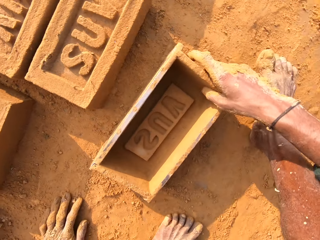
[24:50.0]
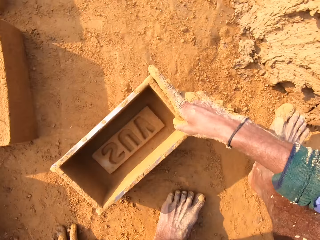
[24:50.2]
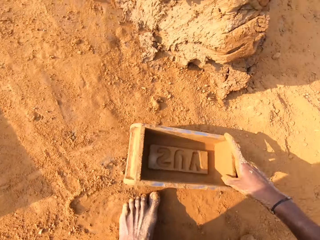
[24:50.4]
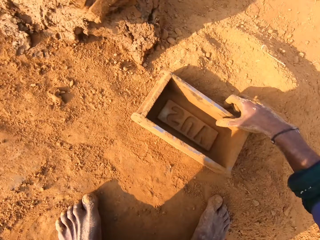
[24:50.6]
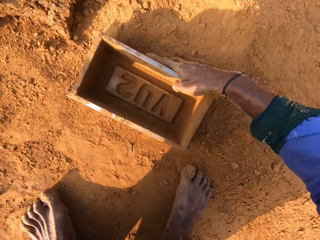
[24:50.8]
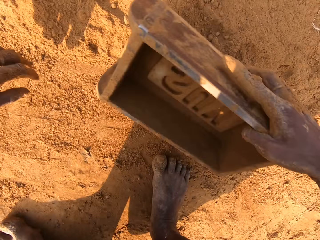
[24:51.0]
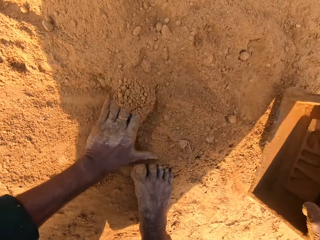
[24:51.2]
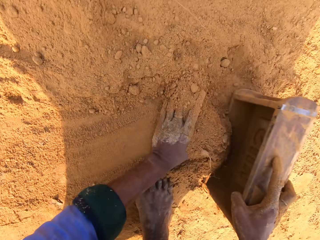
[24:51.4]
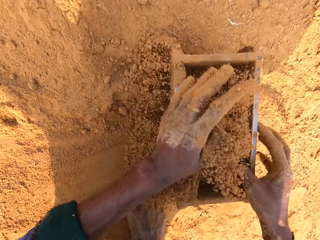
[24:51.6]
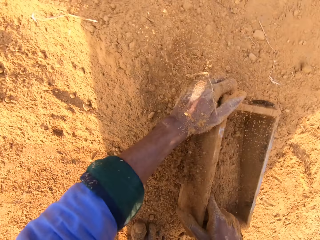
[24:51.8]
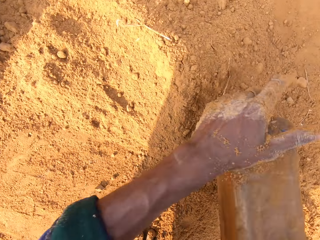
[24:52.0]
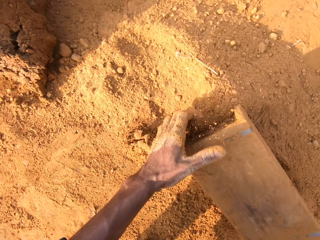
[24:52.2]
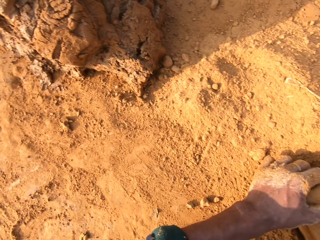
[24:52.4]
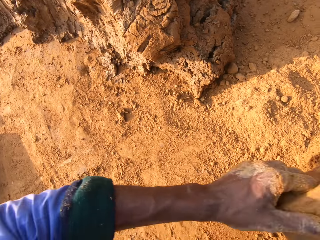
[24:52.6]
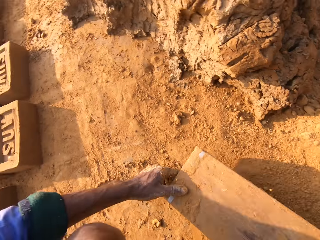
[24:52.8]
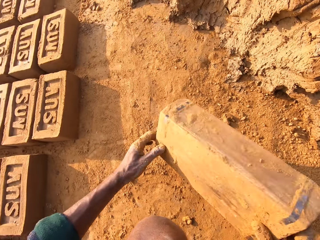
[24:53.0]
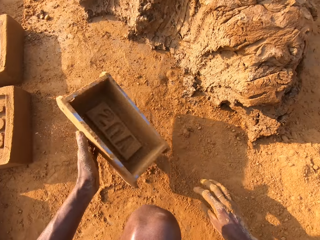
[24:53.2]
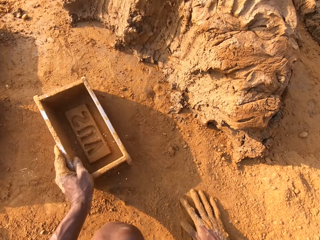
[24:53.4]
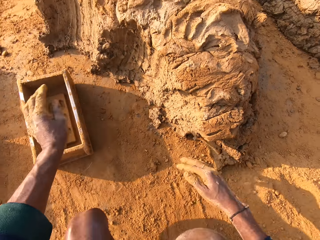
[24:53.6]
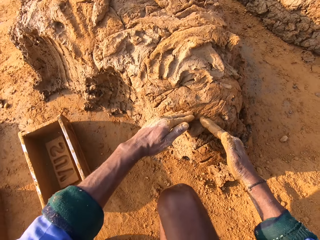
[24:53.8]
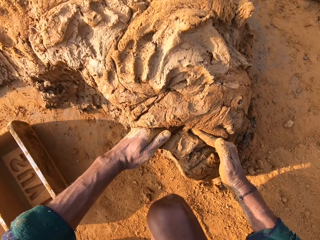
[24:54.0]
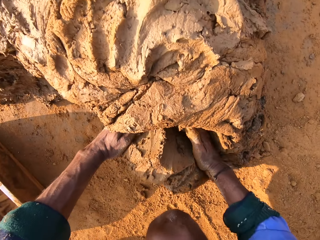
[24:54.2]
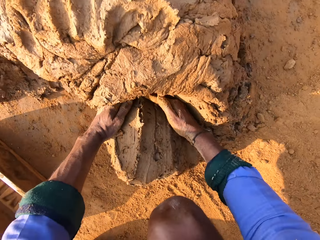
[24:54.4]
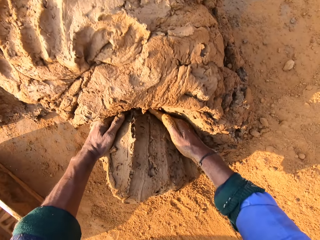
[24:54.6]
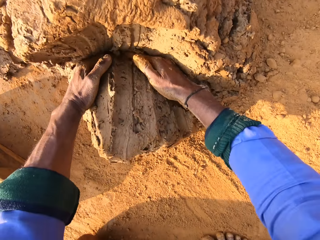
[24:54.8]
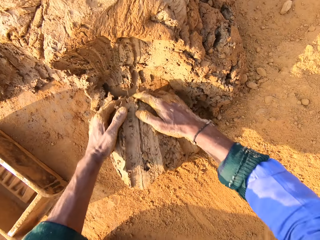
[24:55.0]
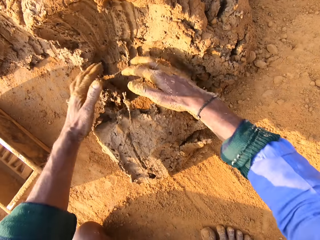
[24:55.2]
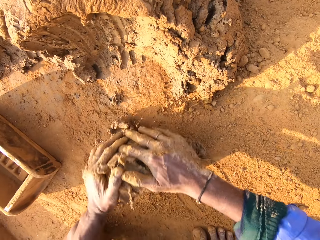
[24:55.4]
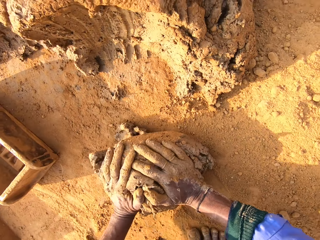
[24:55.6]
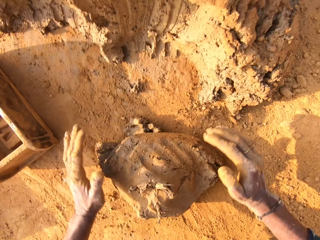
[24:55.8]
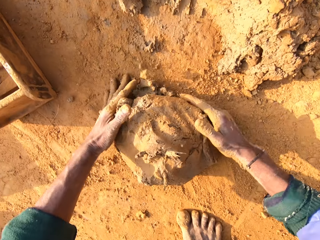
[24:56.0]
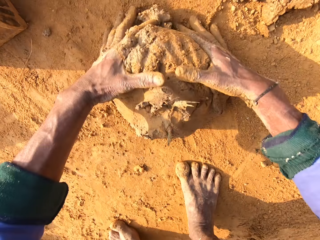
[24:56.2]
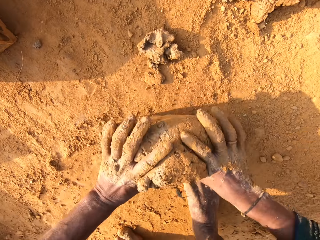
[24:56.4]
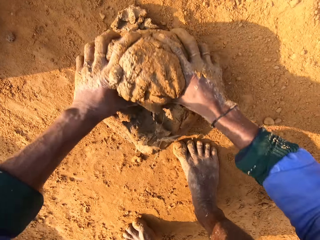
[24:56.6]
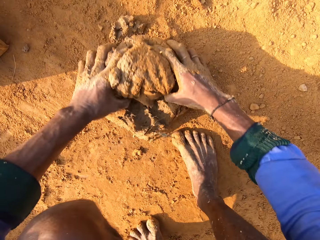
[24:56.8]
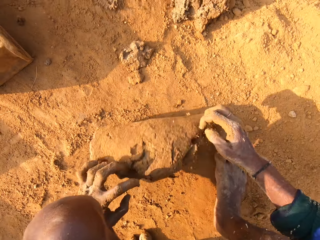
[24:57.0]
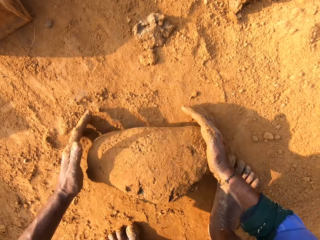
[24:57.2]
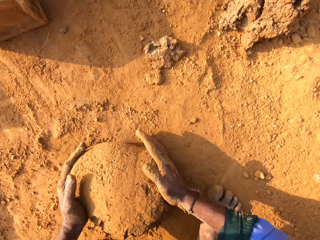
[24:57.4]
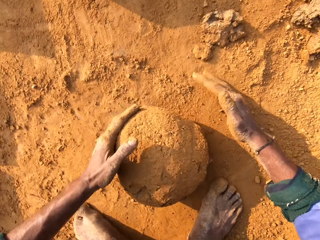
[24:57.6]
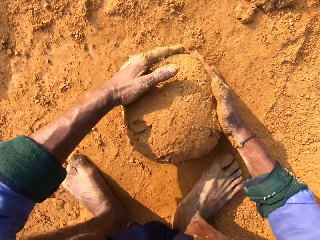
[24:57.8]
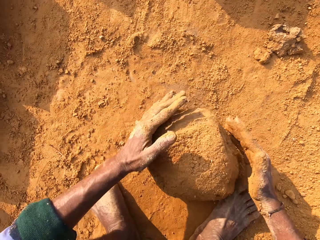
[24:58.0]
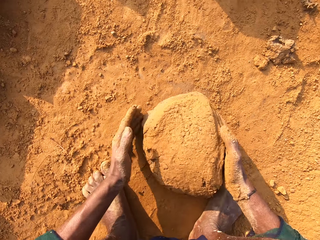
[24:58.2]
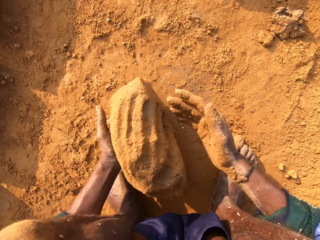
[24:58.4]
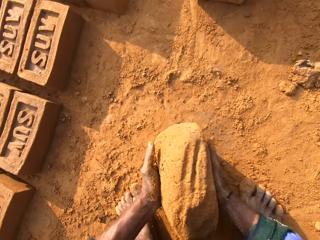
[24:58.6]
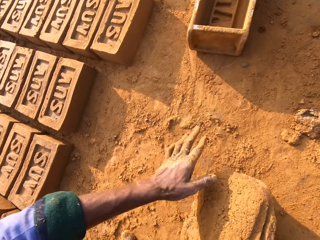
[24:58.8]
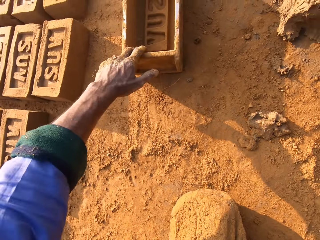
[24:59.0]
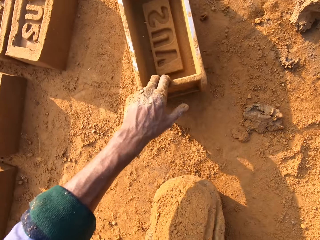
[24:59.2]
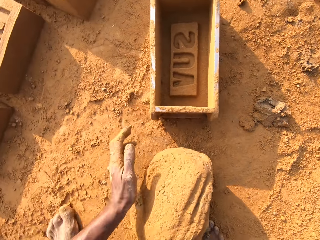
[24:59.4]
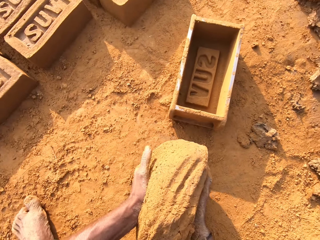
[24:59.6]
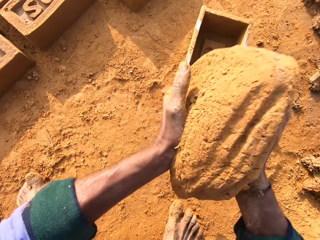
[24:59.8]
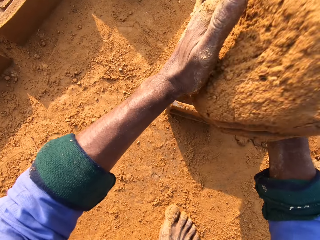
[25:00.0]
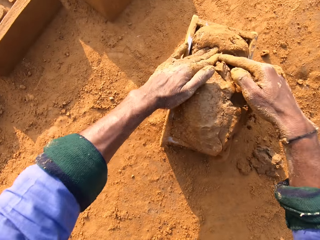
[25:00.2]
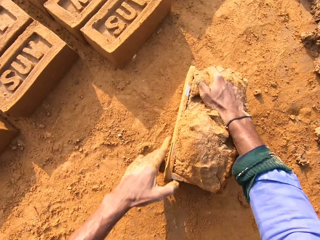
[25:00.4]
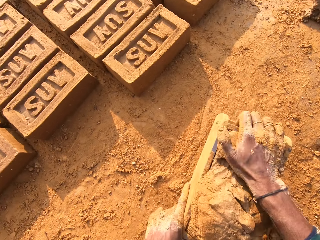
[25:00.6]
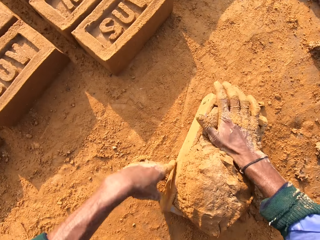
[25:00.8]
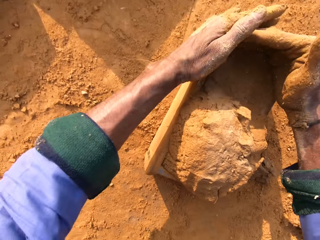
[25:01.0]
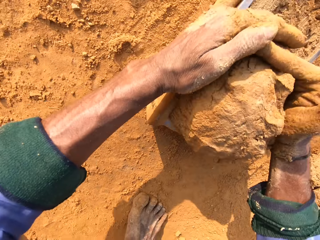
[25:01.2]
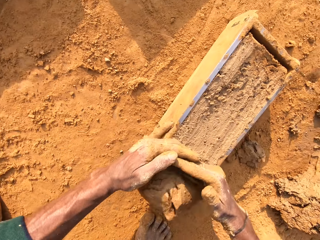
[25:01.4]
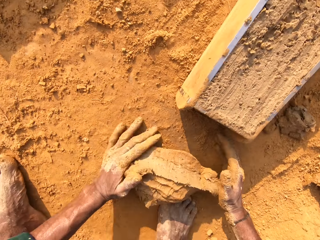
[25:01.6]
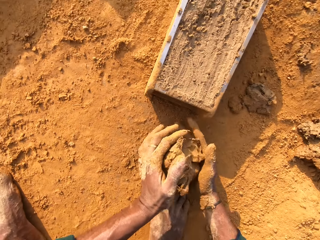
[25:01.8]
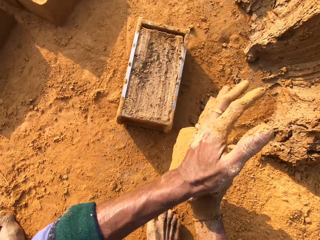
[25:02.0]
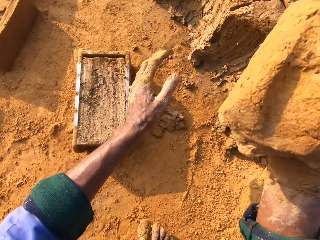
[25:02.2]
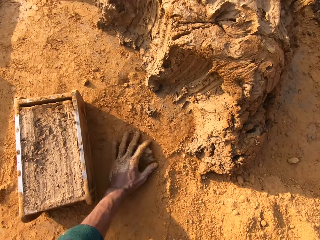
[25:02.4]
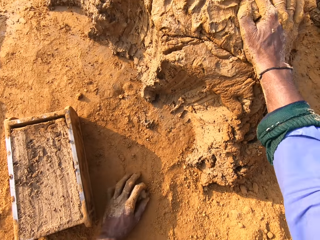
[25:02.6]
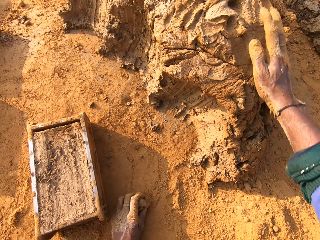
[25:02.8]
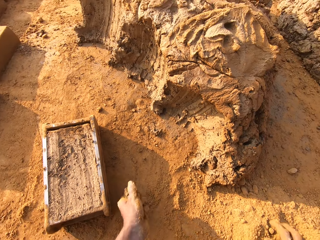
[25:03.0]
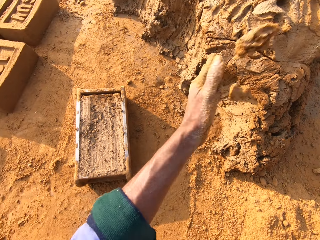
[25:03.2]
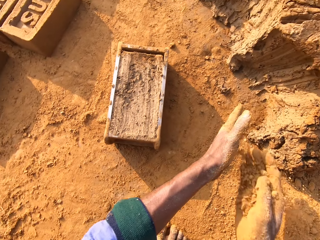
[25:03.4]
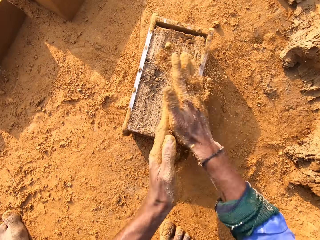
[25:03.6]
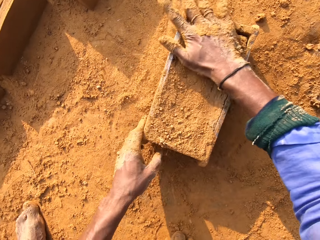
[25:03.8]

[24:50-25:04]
The camera wearer removes the brick from the brick mold or clay box. They scoop soil in the clay box. They pour out the soil. They scoop clay with their hands. They mold the clay with their hand. They roll the molding clay on the ground. They pull the brick mold closer. They put the molding clay in the brick mold. They throw the clay in the clay box. They remove extra molding clay from the brick mold. They throw small clay on the big clay on the ground.

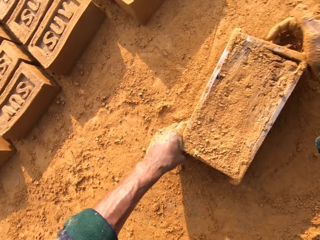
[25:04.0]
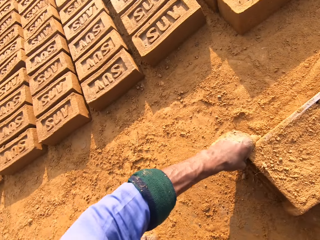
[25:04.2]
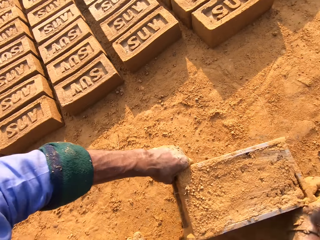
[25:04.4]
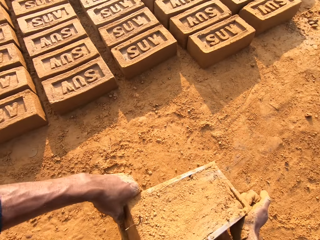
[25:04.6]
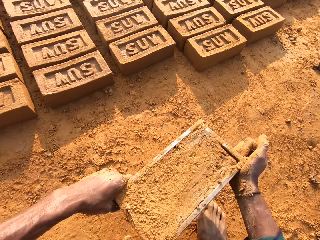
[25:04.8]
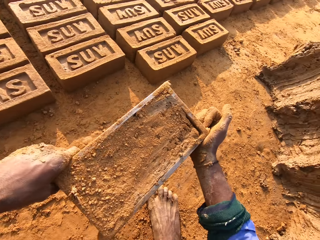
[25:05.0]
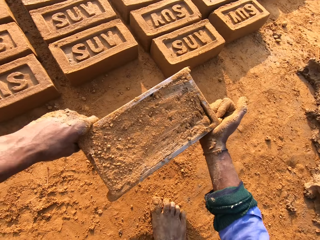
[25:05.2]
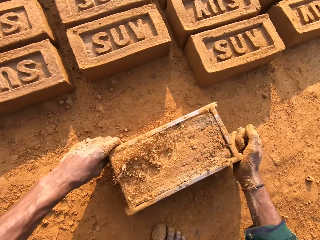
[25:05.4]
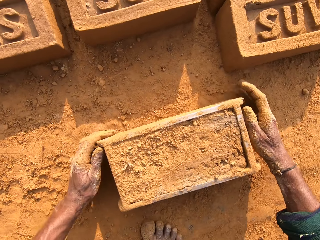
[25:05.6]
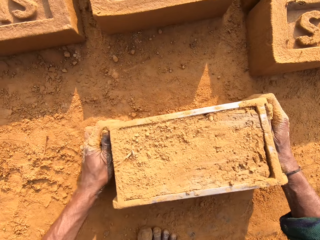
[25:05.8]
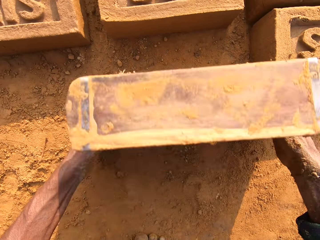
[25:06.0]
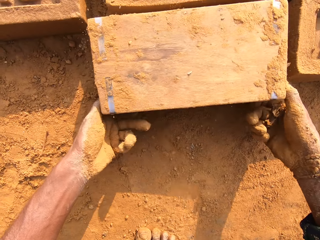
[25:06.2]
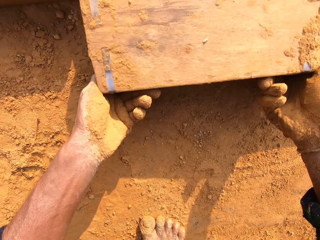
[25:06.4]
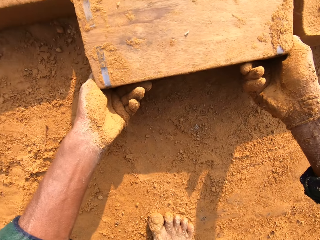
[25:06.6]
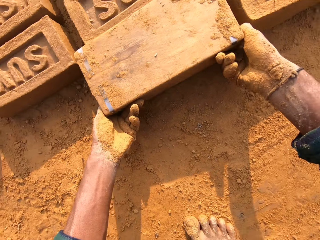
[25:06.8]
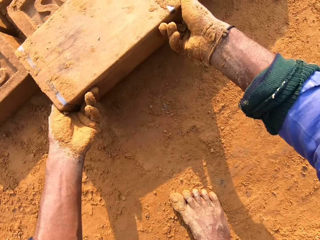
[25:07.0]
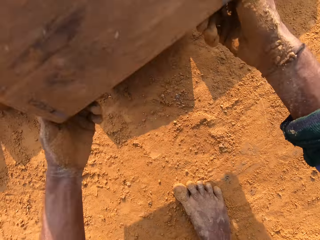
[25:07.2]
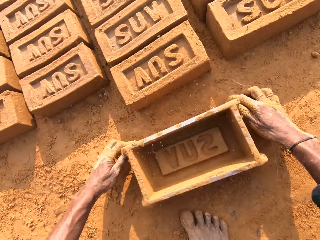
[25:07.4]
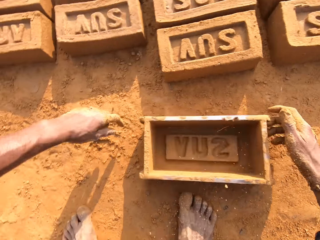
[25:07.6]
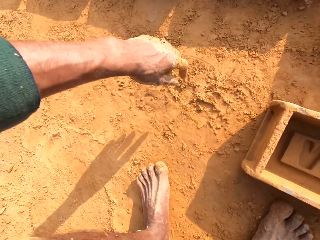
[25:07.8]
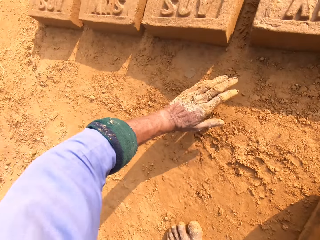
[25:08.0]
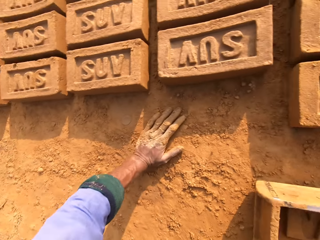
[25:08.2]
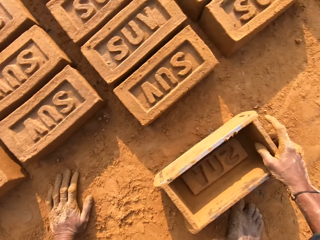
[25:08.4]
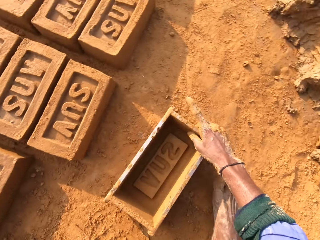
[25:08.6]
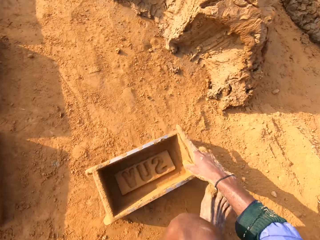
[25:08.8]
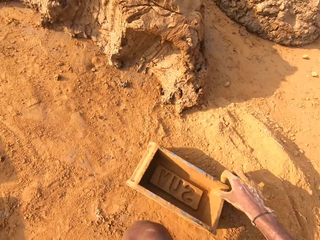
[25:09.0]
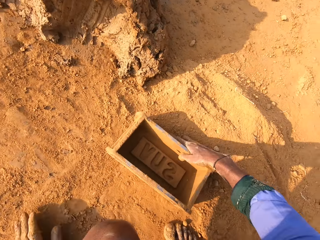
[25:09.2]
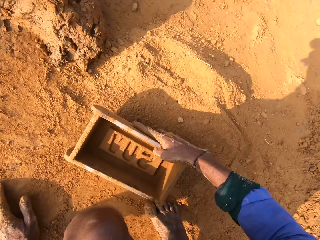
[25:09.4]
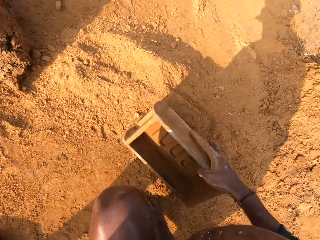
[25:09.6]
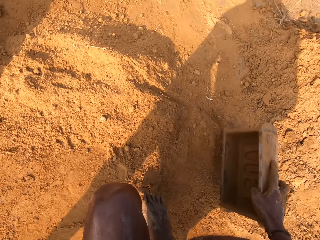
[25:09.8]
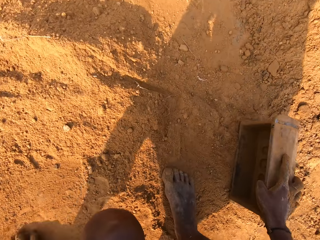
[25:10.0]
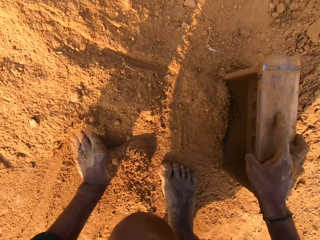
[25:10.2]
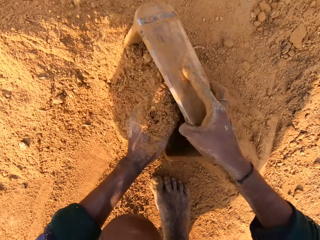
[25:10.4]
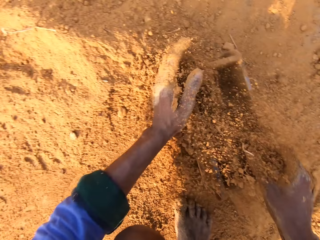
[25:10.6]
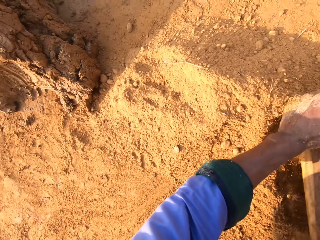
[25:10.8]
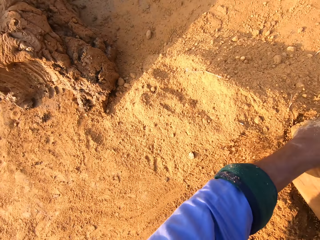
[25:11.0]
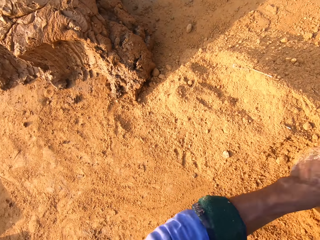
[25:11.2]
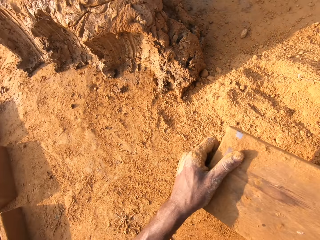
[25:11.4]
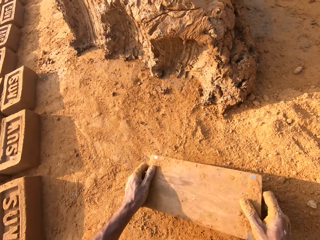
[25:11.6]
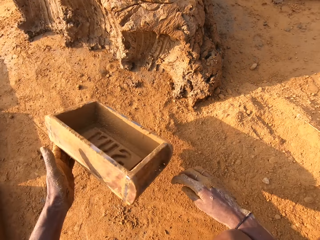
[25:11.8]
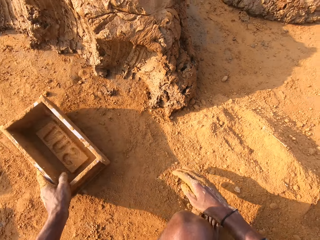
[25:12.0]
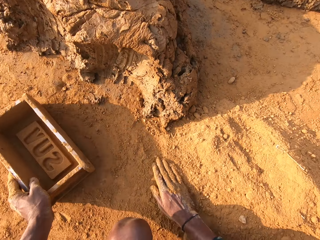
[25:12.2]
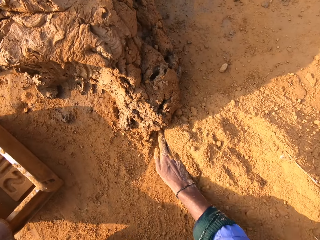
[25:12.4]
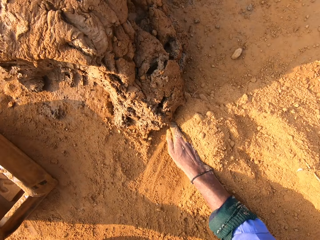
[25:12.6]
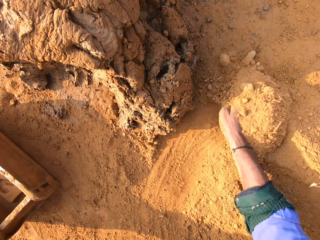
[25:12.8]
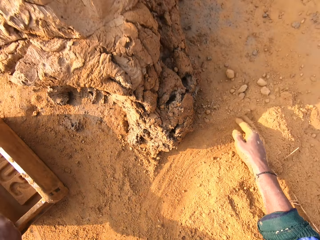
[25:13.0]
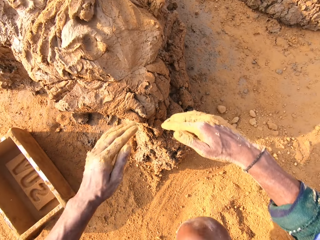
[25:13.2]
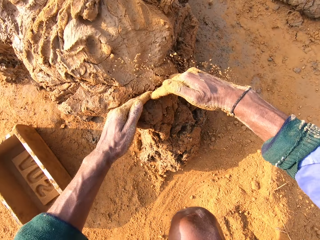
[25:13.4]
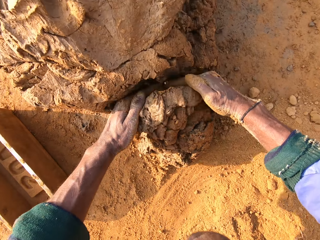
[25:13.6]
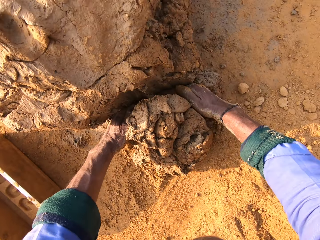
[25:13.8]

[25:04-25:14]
The camera wearer covers the brick mold or clay box with soil. They flip the brick mold over on the ground. They remove the brick from the brick mold. They scoop soil in the clay box. They move around. They move the soil aside with their hand.
